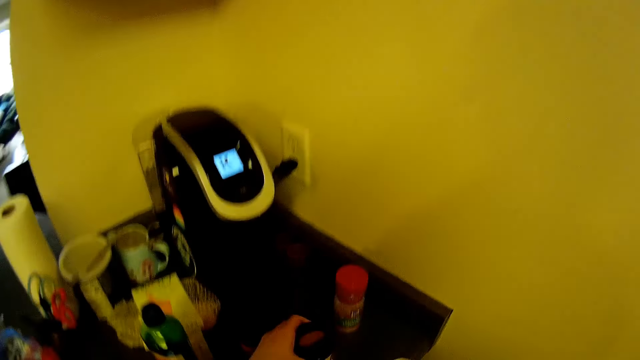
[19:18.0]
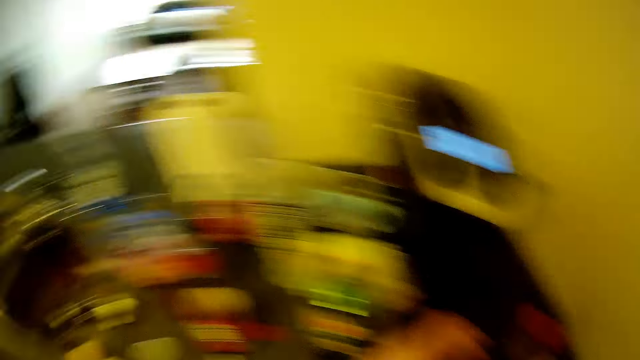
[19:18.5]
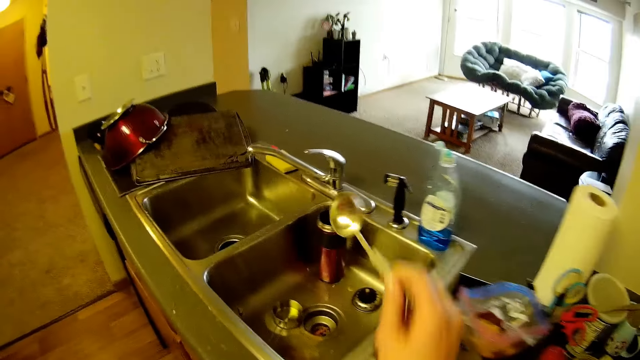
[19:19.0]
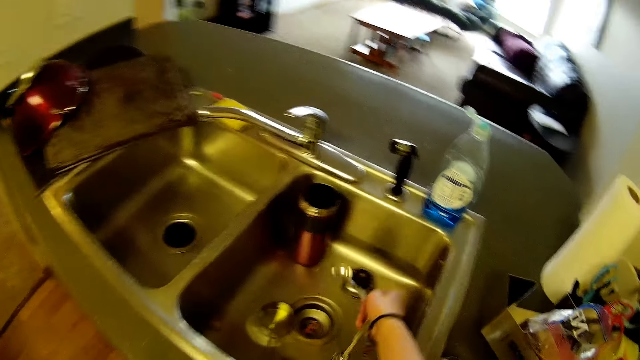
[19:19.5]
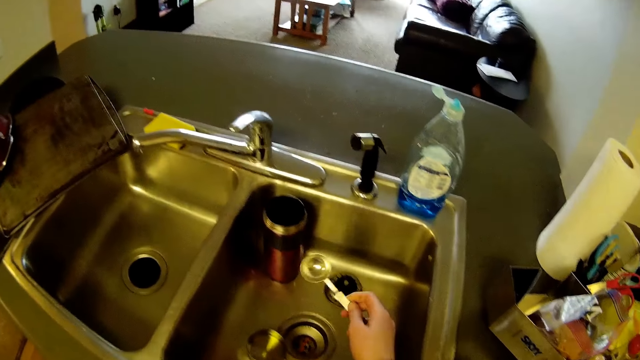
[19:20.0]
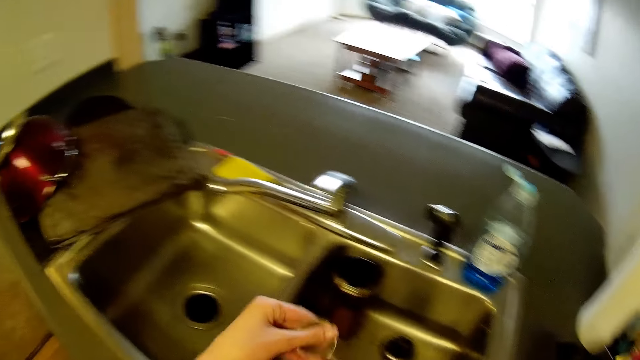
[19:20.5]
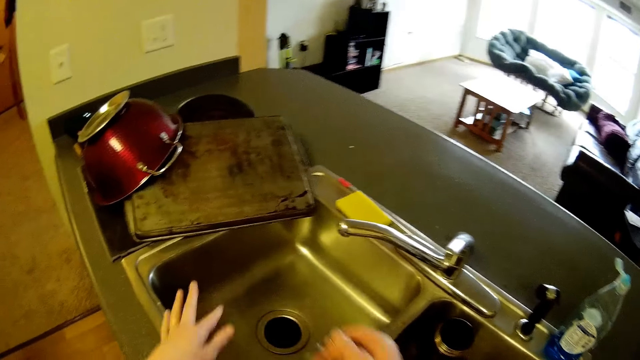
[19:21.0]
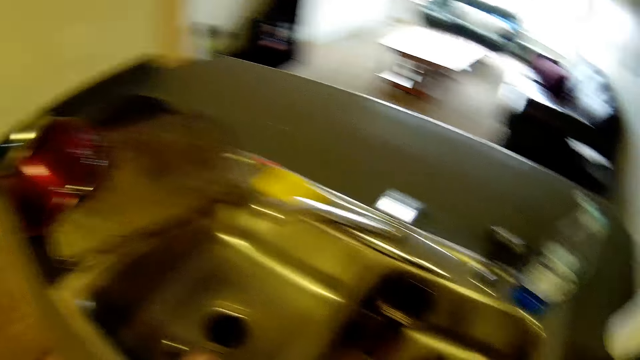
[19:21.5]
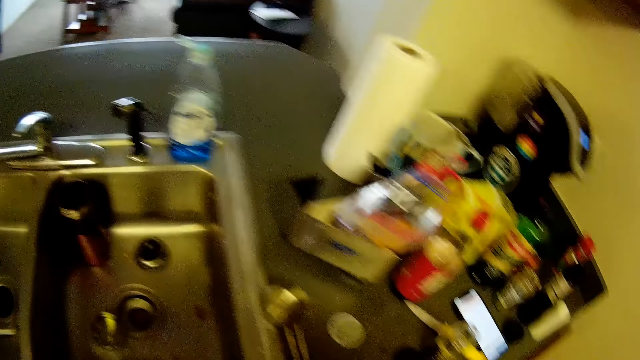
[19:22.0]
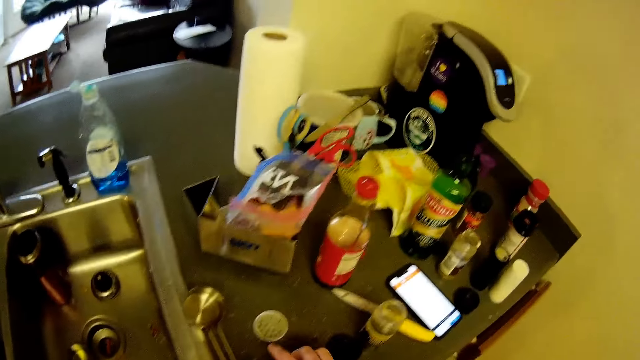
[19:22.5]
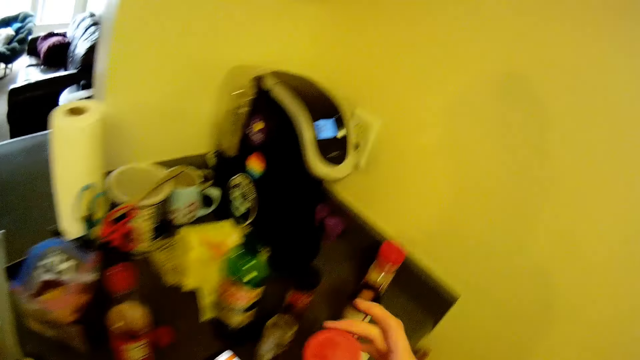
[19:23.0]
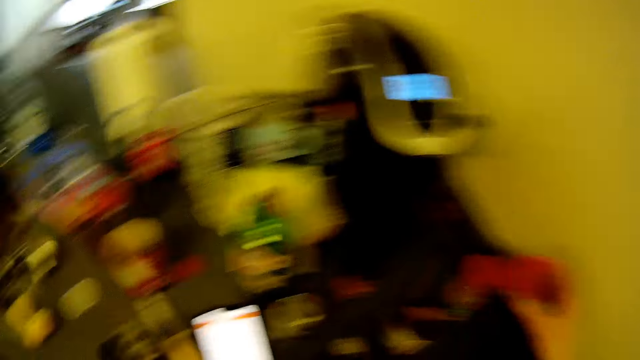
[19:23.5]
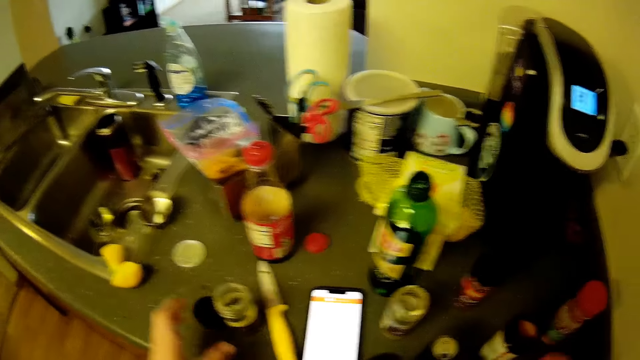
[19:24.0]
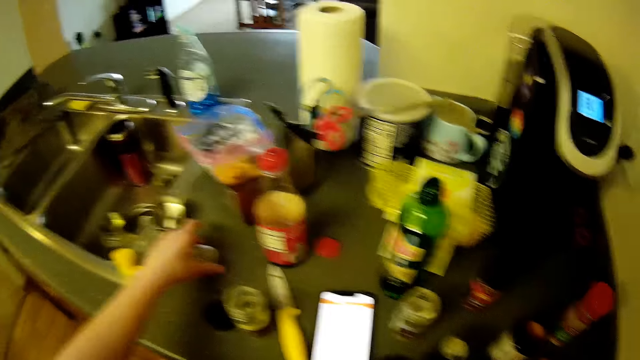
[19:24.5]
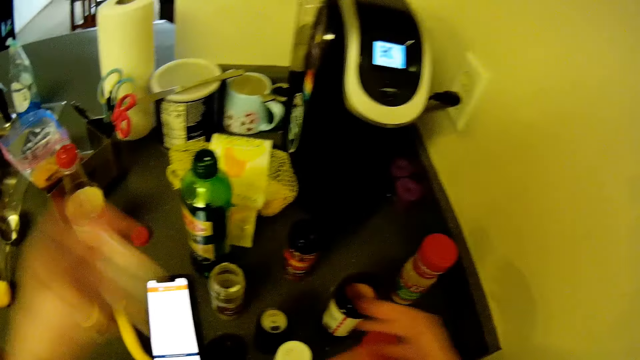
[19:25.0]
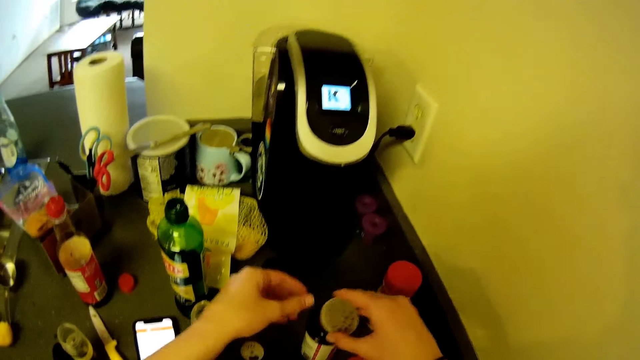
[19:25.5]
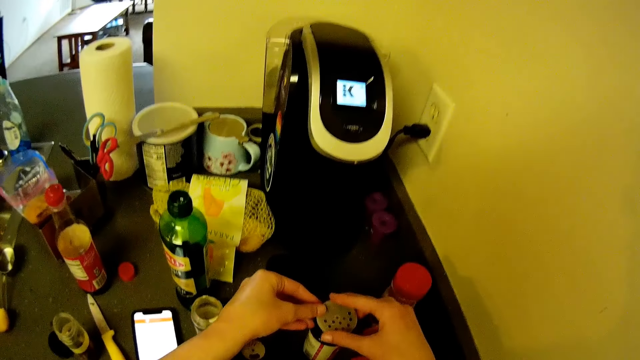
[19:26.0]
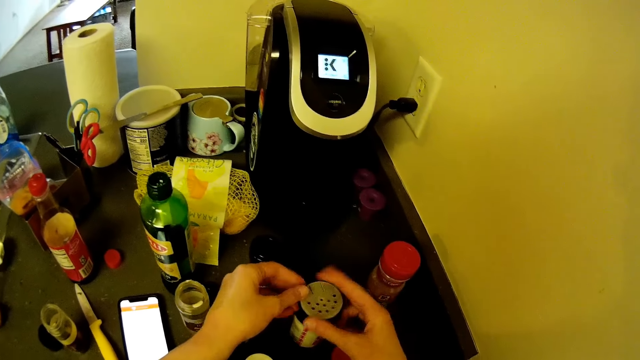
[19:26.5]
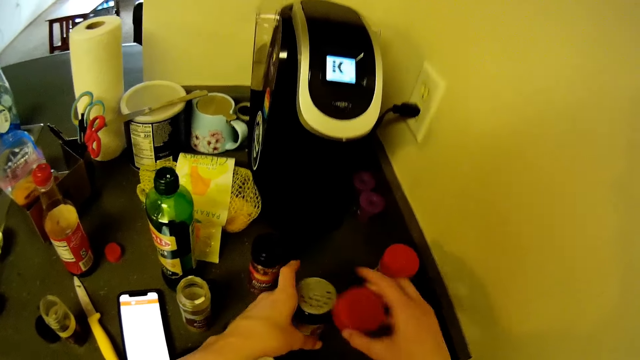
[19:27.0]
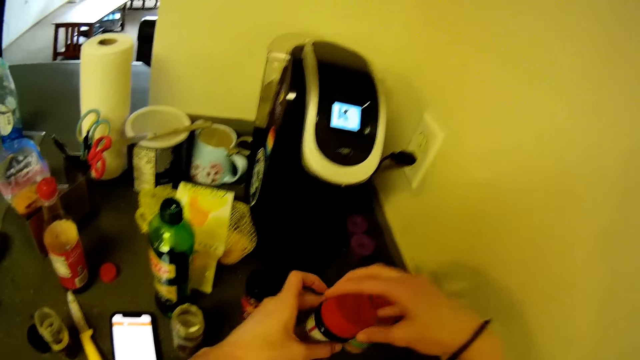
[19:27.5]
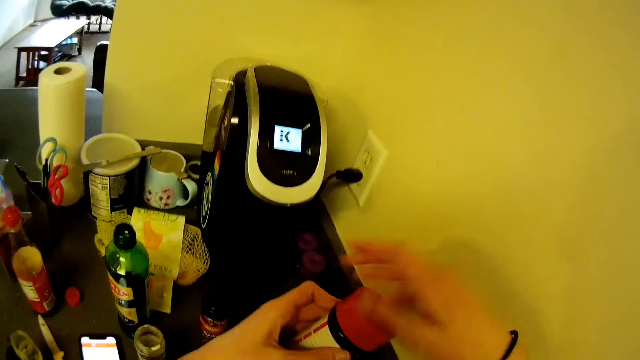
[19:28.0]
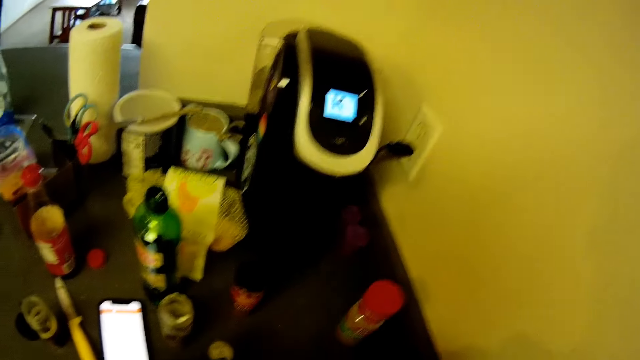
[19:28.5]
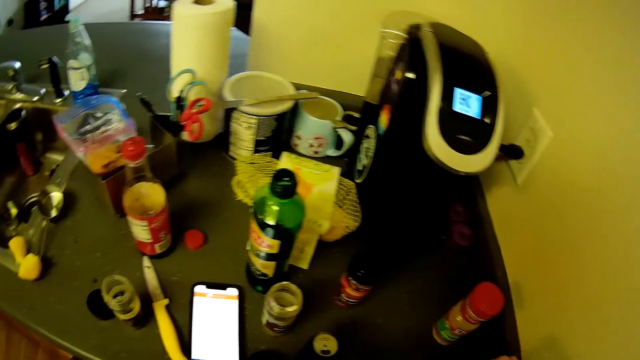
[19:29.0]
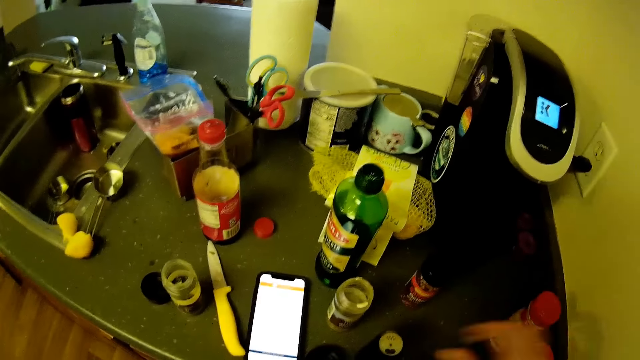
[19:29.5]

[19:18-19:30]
The camera wearer moves the container of spice on the kitchen counter top with his left hand. He moves the camera around. He shakes off powder in the sink from the measuring spoon. He wipes the measuring cup in his right hand with his left hand. He holds the measuring spoon. He drops the measuring cup inside the sink on top of the kitchen cabinet. He picks up a container of spice cover on top of the kitchen cabinet with his right hand. He takes the inner lid from the counter top. He covers the container of spice with the cover in his right hand. He holds the spice tin and holds a tin lid. He closes the spice tin. He puts the spice tin on the counter top.

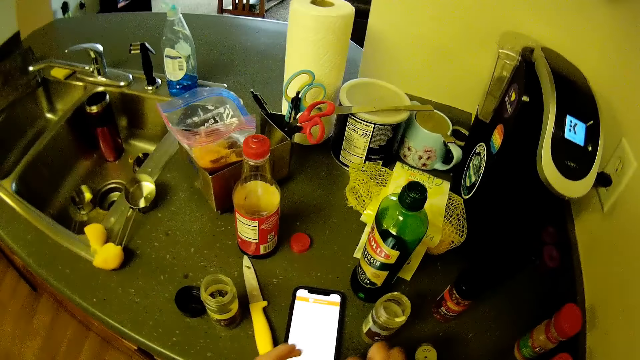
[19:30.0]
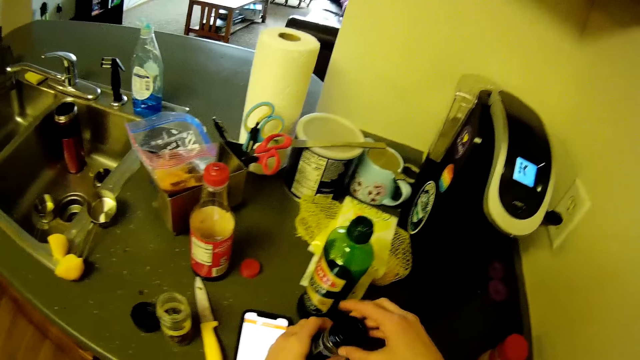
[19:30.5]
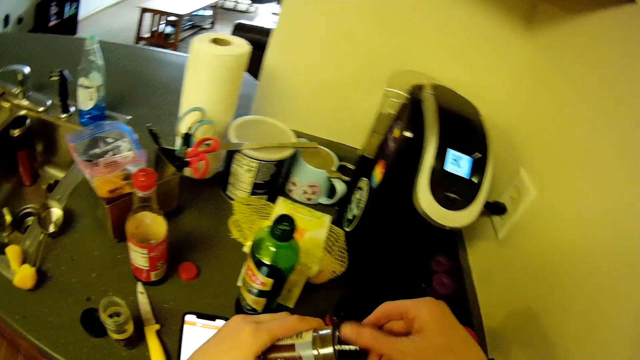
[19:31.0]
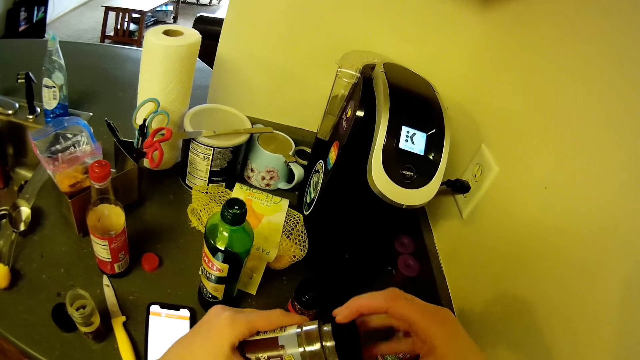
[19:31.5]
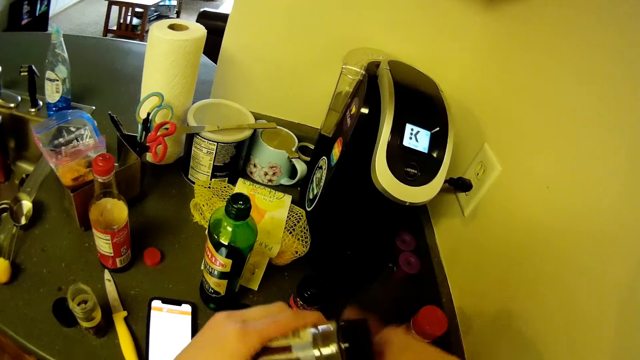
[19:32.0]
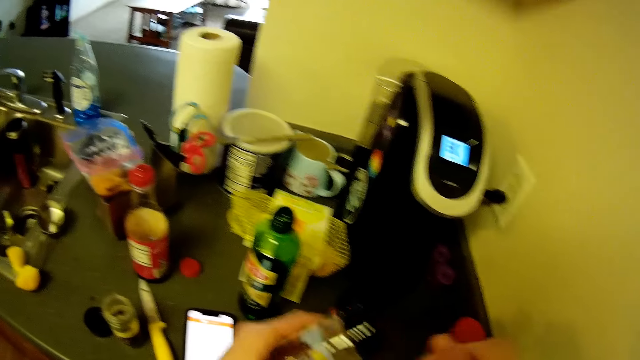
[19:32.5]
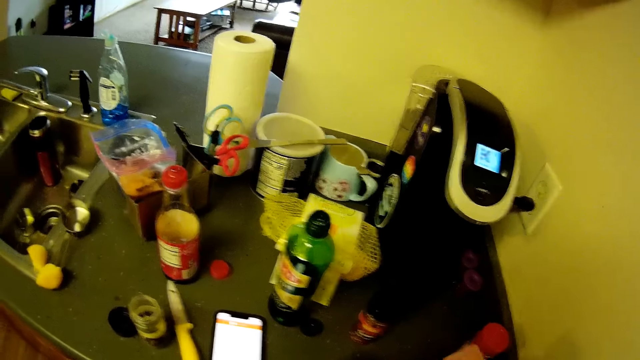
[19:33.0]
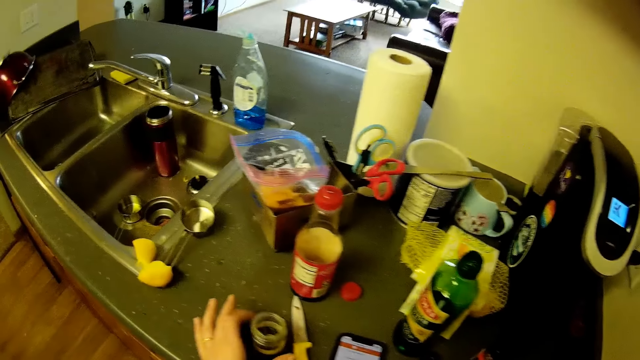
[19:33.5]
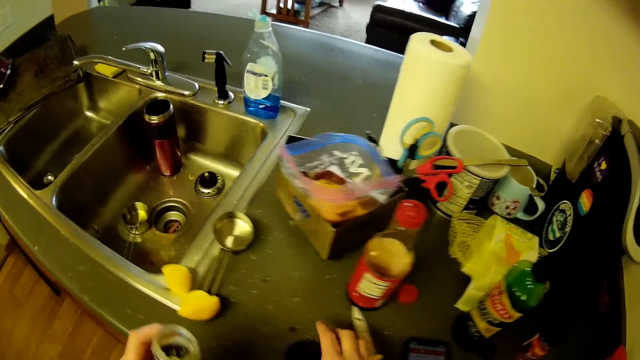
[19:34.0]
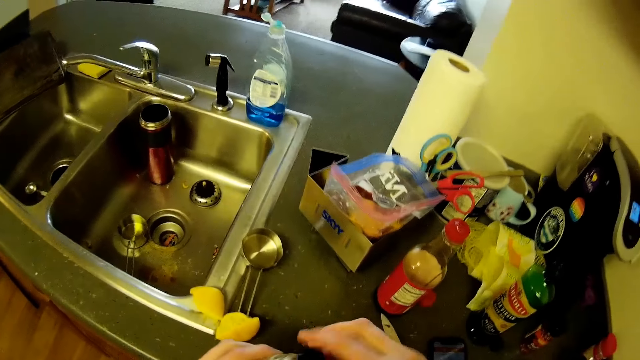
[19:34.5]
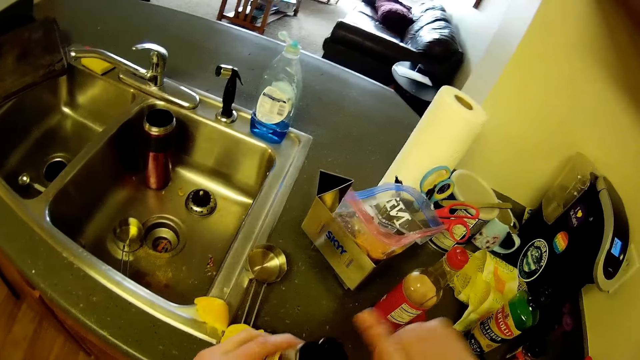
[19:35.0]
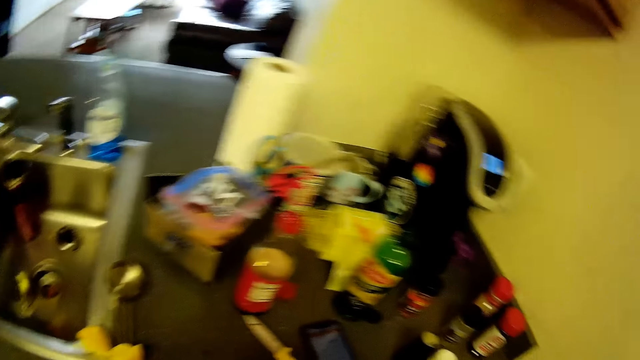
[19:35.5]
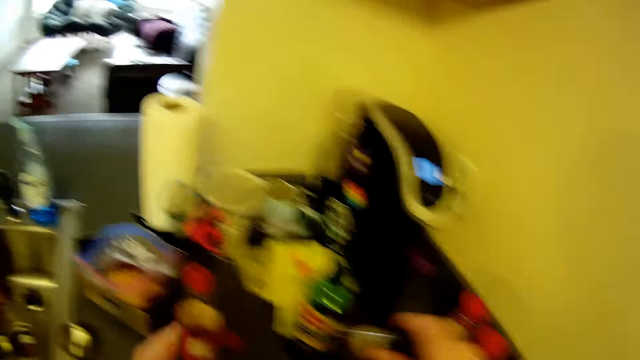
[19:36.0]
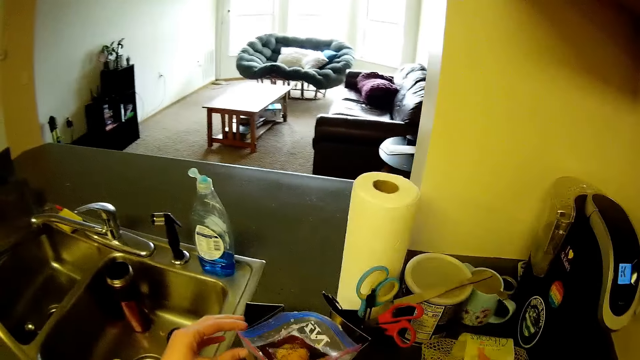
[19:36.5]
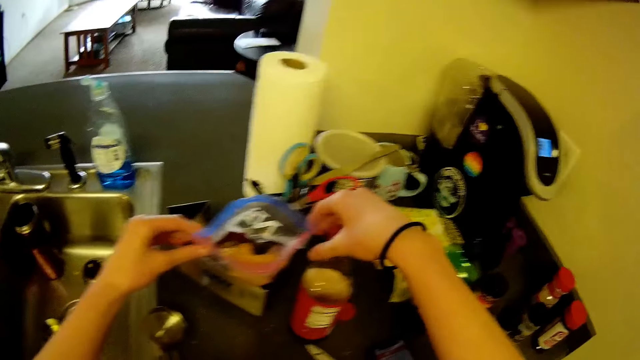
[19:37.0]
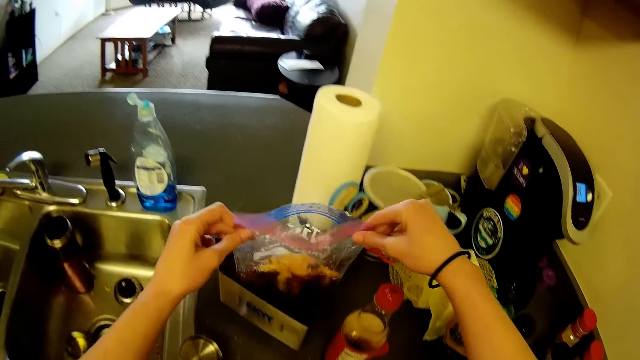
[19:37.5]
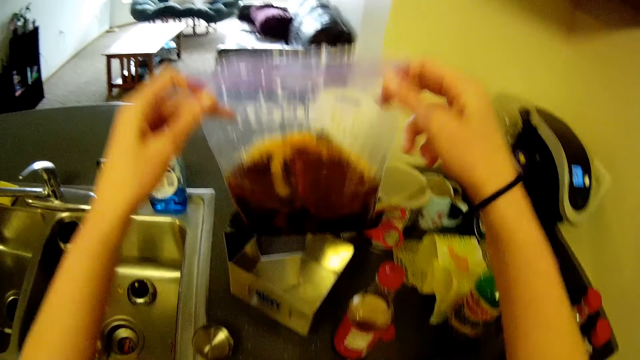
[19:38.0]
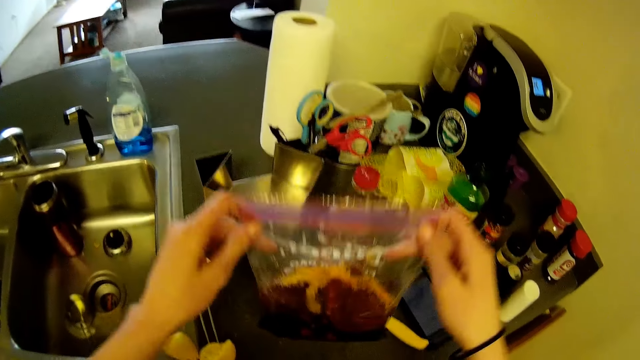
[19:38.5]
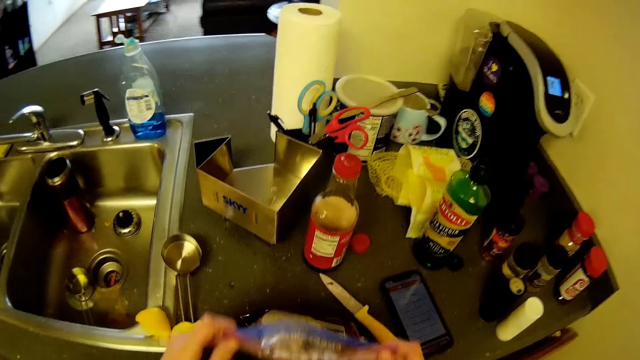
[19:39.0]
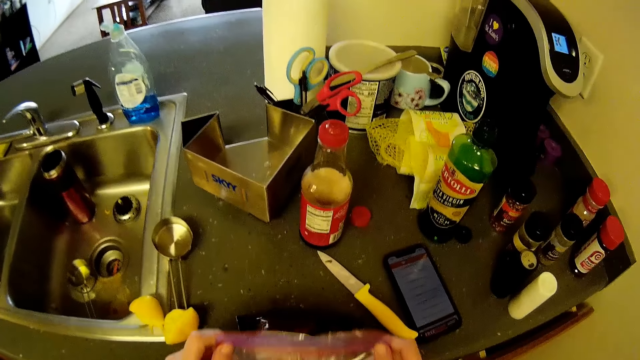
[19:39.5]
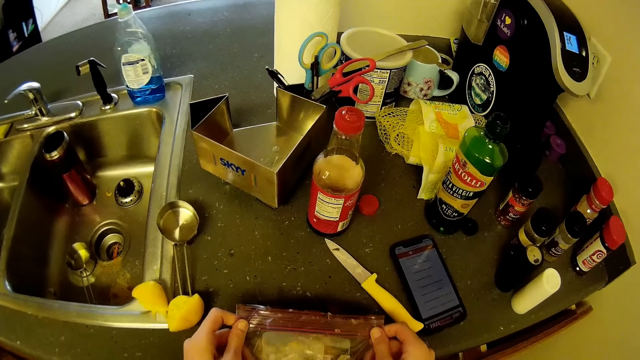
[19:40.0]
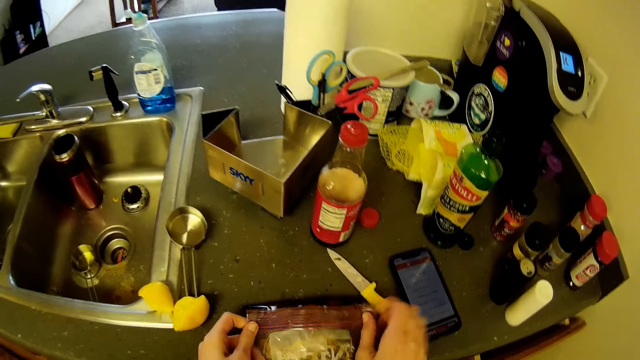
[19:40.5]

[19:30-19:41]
The camera wearer covers another container of spice or spice tin with a cover in his right hand. He holds the spice tin. He takes a spice tin from the counter top. He covers another container of spice with a cover in his right hand again. He takes a tin lid from the counter top. He puts the spice tin on the counter top. He holds a silicone storage bag or zipper bag. He picks up the zipper bag from the kitchen cabinet with his hands. He closes the zipper bag with his hands. He folds the silicone storage bag.
